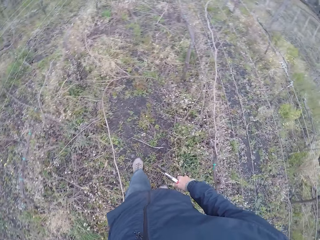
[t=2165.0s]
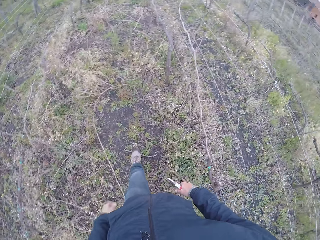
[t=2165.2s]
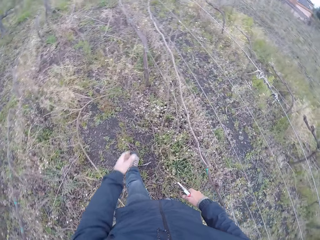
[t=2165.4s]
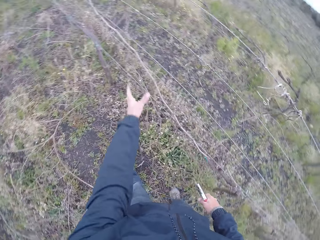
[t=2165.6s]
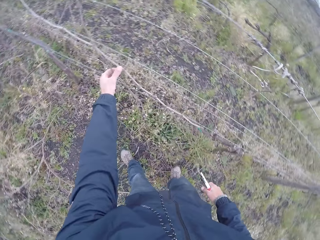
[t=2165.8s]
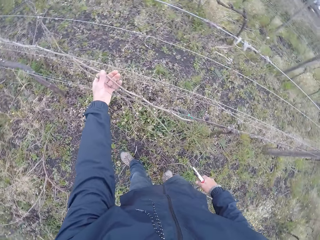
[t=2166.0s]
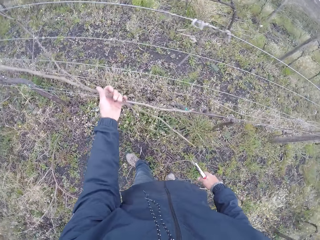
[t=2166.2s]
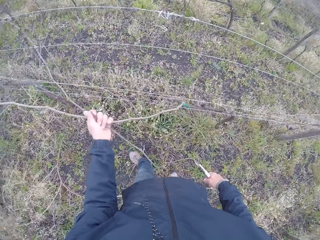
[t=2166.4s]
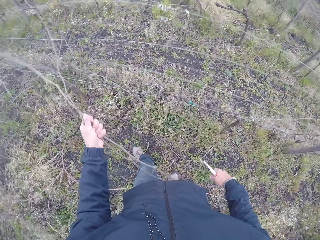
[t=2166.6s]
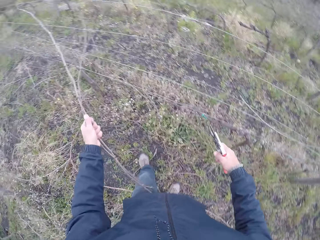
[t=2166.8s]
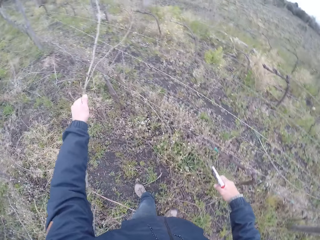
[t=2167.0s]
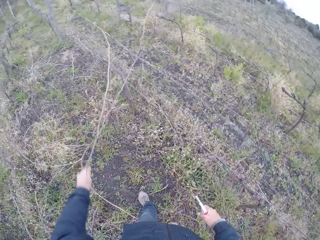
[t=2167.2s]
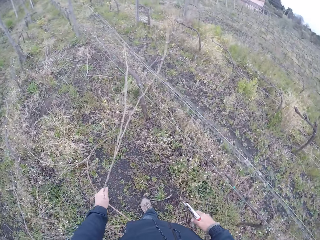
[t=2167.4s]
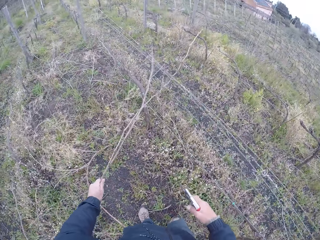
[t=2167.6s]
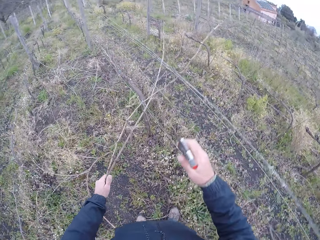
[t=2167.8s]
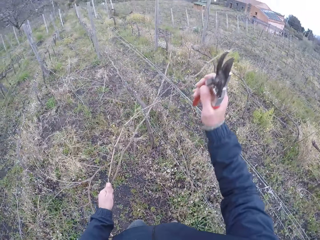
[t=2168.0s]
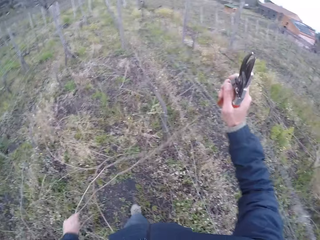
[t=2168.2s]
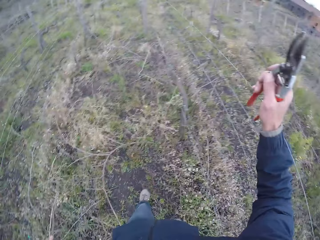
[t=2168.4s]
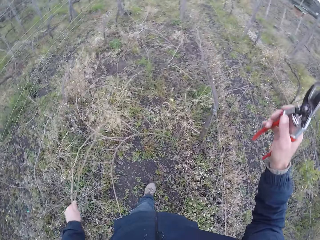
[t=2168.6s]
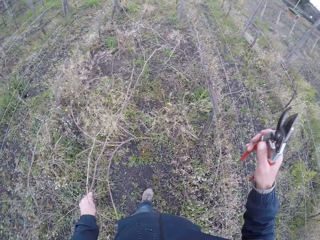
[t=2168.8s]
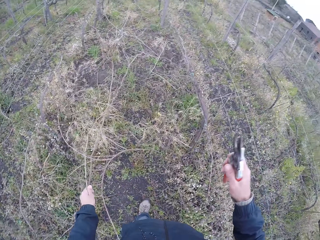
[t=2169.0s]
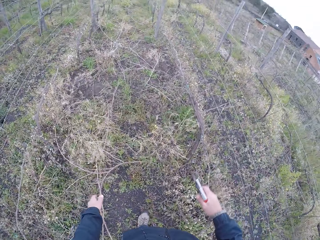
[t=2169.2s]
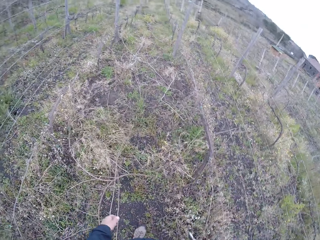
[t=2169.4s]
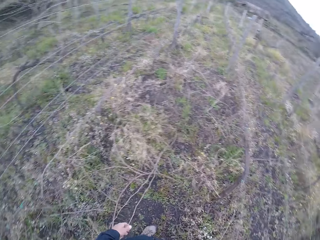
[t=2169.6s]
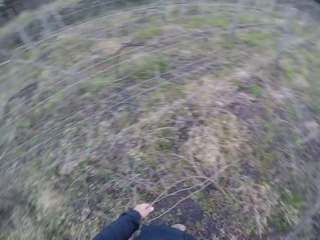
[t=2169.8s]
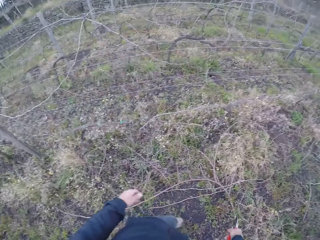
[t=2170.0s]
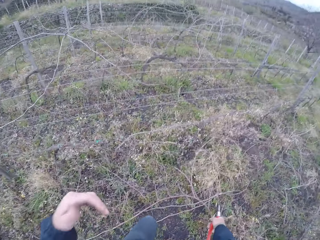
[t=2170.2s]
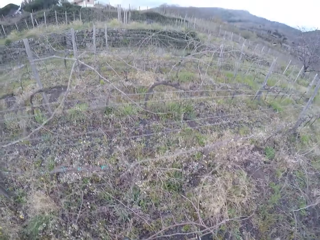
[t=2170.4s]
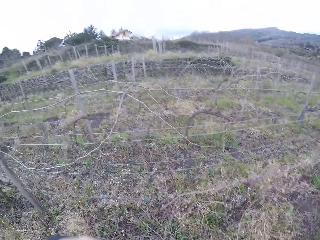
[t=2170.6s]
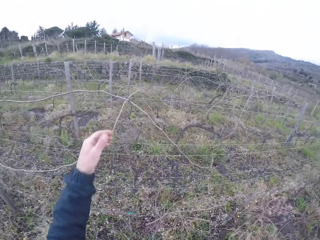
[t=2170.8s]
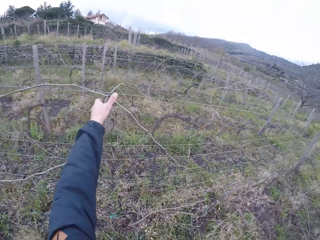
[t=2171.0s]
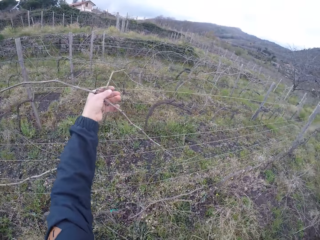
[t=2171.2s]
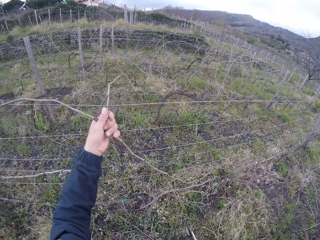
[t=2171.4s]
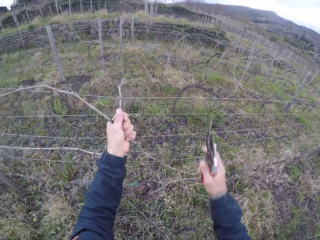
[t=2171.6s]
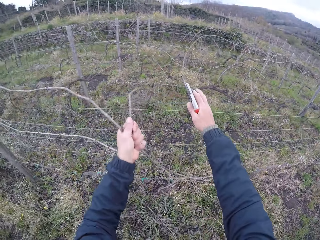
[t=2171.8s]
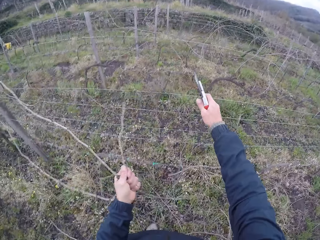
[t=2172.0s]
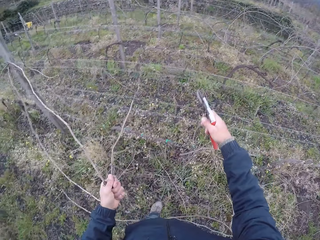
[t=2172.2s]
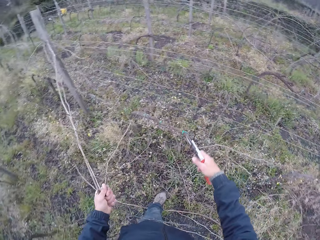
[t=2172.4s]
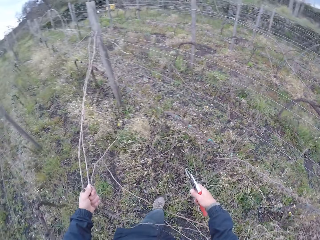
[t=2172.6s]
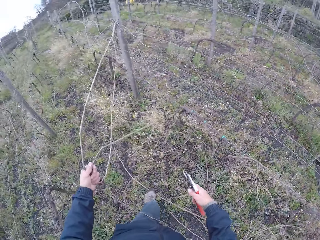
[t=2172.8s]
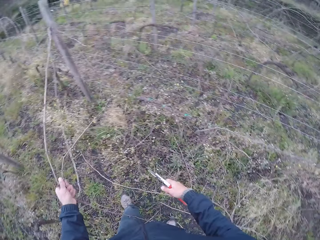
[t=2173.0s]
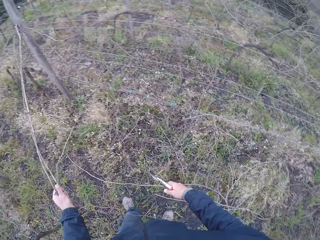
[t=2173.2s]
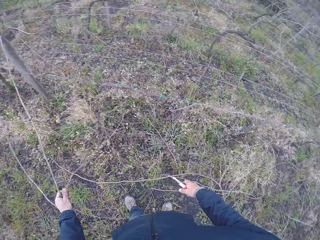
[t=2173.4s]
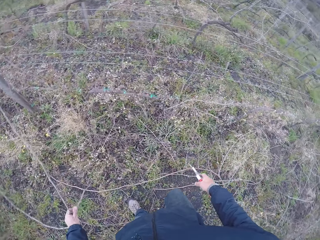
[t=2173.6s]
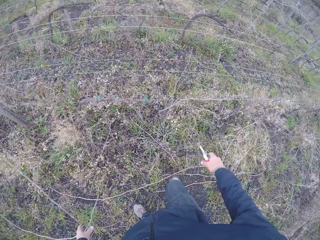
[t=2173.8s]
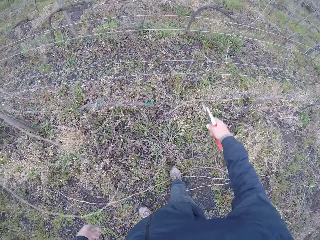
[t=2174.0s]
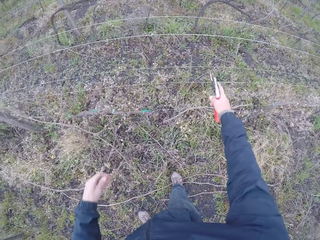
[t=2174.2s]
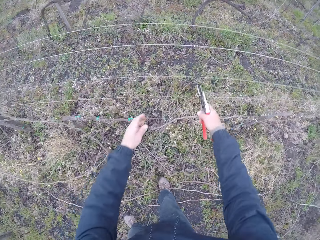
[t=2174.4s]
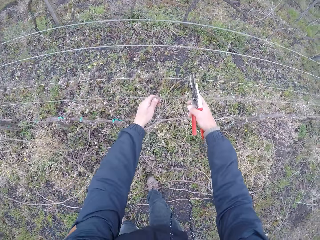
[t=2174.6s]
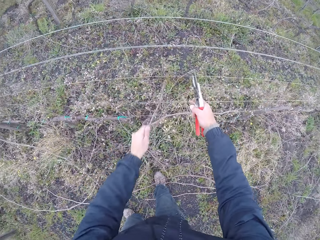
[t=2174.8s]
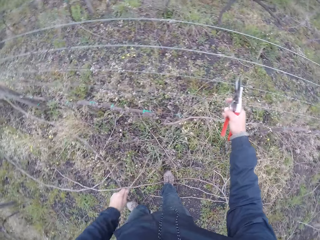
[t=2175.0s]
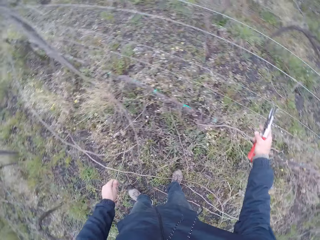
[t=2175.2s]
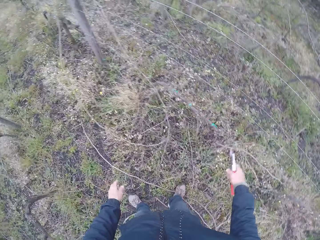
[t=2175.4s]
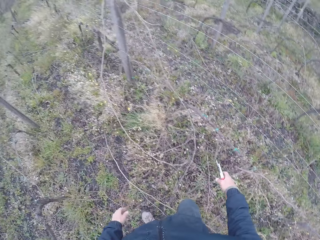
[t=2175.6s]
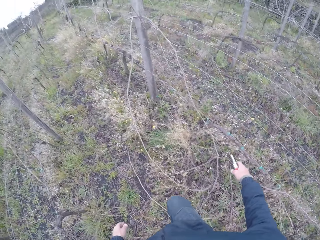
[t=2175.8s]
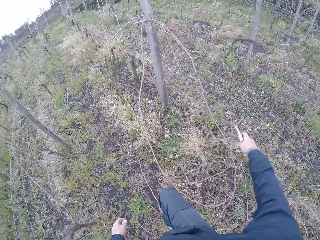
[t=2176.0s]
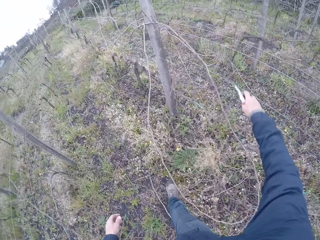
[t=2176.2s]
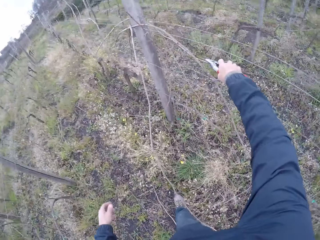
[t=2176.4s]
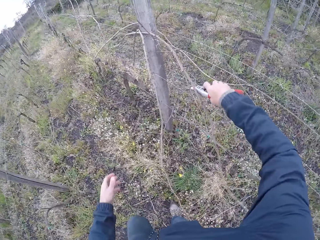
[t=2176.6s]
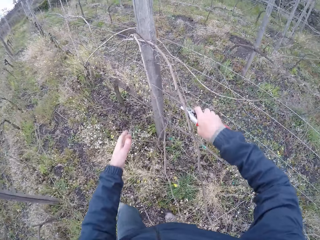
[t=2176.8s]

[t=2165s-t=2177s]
The camera wearer pulls two twigs or sticks with his left hand from the barbed wire. He drops the twig to the ground with his left hand. He moves around. He pulls two twigs with his left hand from the barbed wire. He drops the twigs to the ground with his left hand. He pulls a twig with his left hand from the barbed wire. He pushes the sticks together with the stick cutter in his right hand.

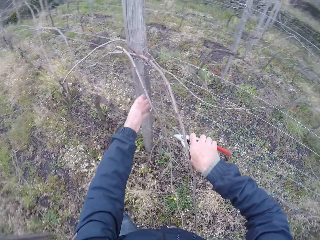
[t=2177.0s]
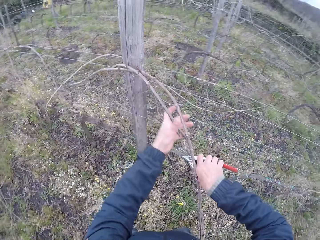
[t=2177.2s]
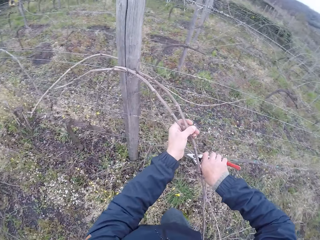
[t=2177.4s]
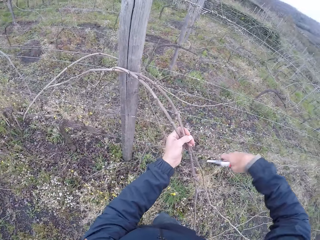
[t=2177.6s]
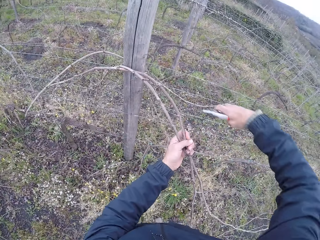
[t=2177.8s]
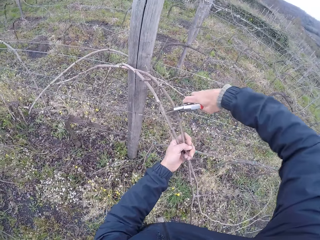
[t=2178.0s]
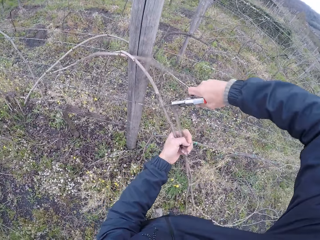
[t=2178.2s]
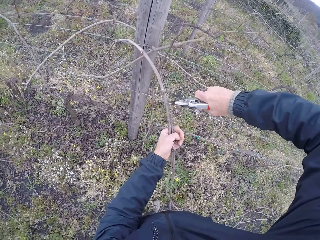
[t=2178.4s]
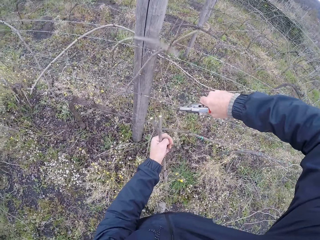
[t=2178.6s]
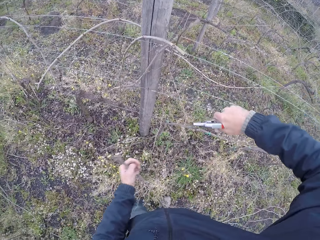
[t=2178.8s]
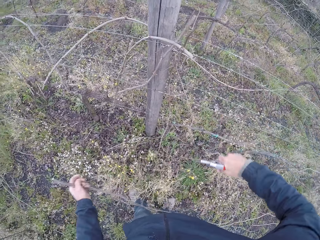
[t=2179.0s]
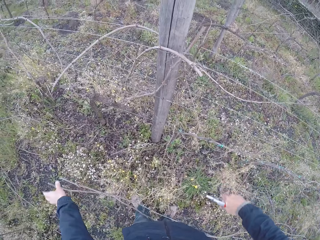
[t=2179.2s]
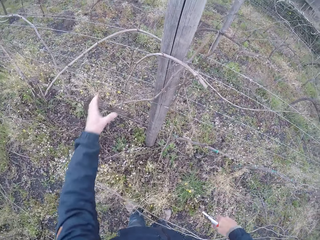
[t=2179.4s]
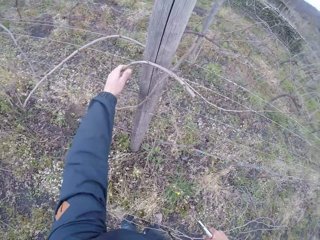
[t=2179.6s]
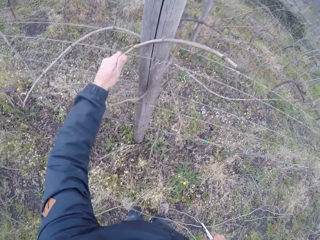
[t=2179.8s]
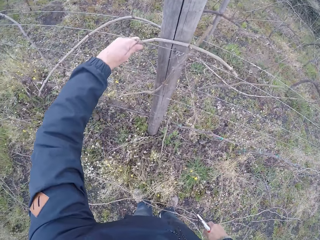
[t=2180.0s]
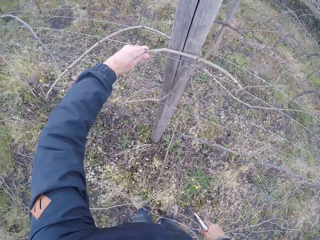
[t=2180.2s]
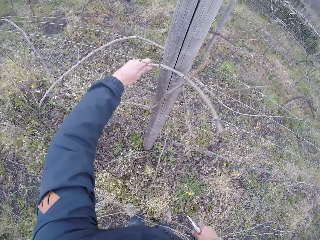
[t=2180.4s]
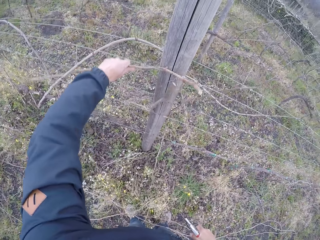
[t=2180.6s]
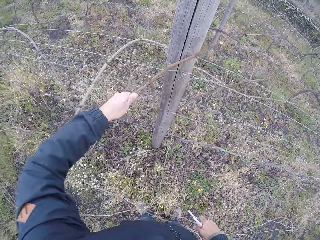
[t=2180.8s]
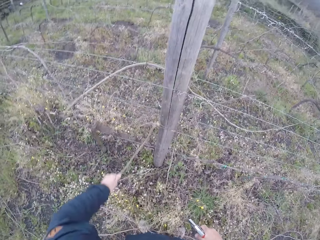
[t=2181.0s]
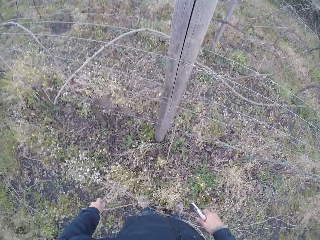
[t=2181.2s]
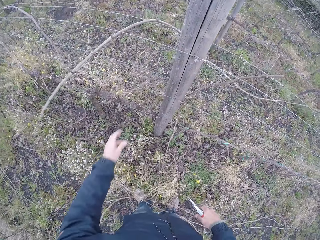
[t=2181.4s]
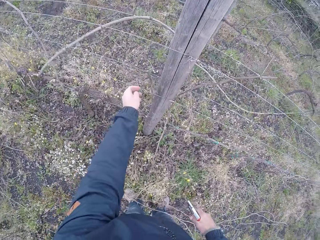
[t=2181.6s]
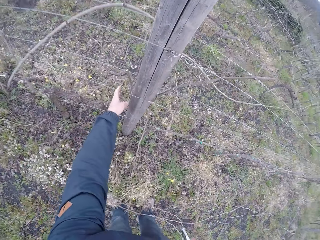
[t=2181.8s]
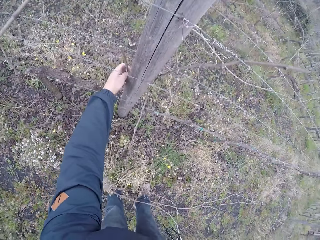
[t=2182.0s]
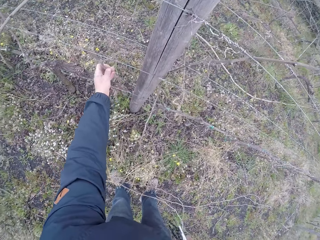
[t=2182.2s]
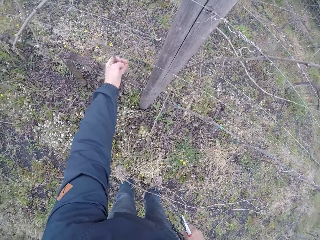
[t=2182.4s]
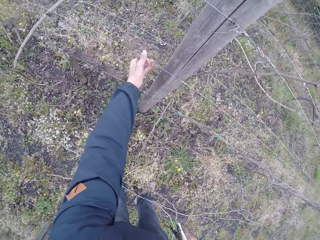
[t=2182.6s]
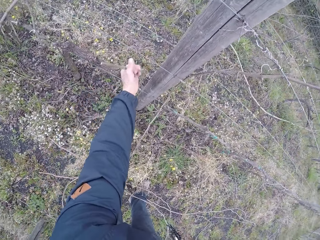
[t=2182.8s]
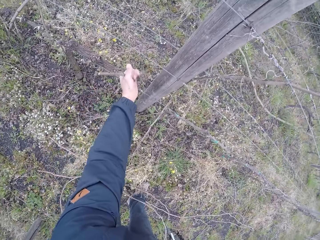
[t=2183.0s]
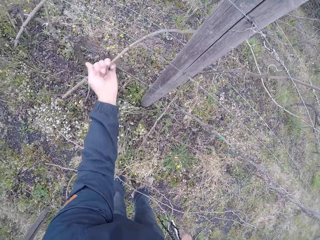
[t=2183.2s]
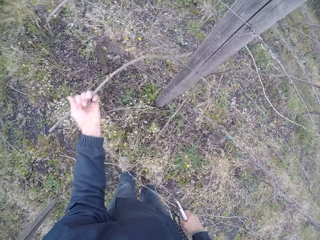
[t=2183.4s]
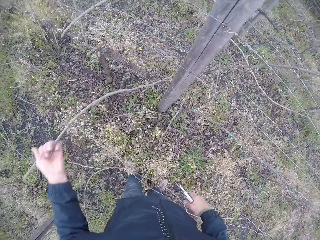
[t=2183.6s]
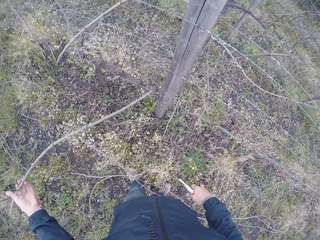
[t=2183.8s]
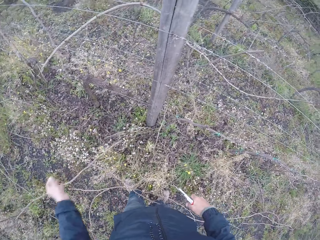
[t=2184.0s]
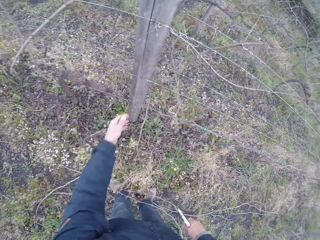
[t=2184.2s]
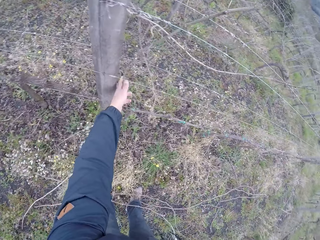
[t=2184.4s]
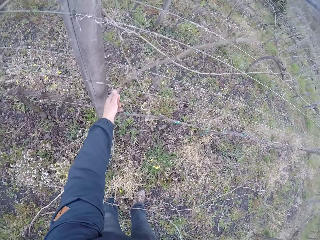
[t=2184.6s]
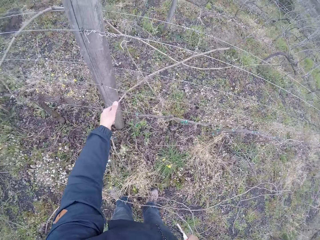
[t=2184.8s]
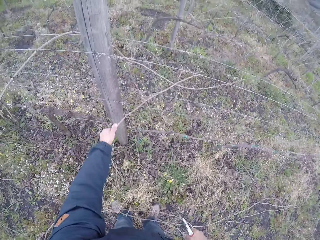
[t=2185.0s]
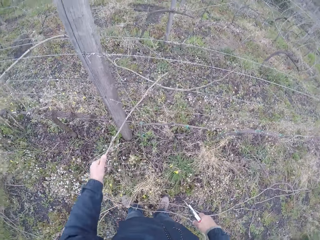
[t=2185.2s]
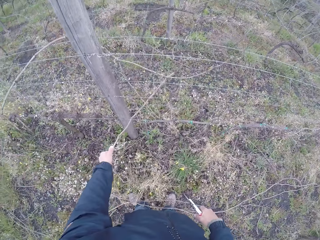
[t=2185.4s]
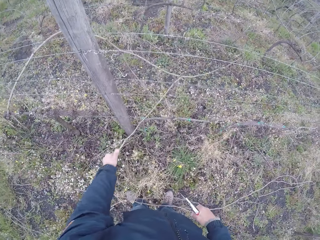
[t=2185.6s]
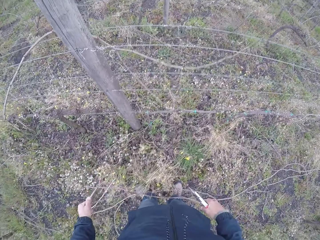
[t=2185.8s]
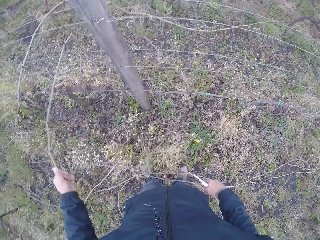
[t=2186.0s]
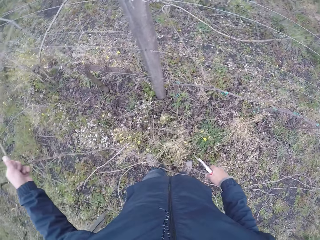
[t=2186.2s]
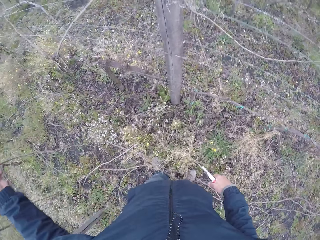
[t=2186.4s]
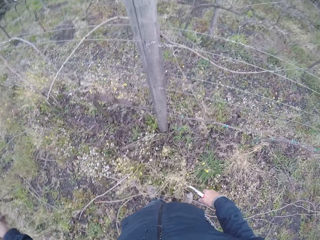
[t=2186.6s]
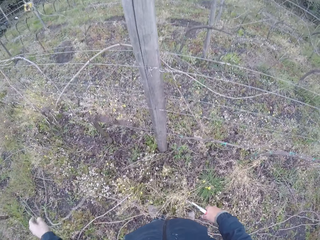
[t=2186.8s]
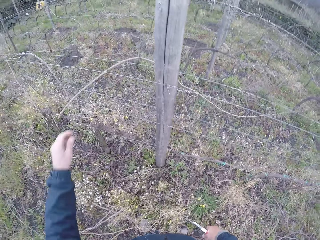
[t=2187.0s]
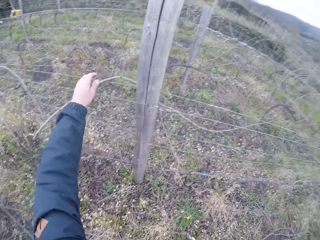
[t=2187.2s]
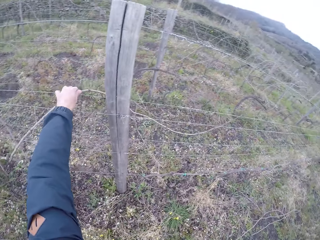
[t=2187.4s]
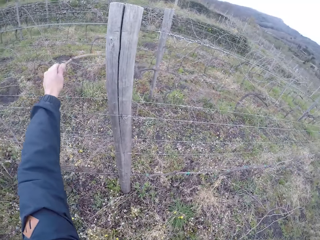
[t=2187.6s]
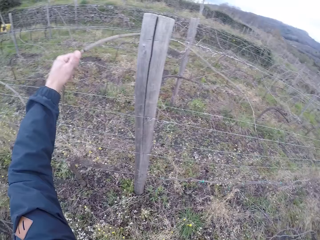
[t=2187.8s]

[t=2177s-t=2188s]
The camera wearer drops a twig. He holds the sticks with his left hand. He pulls a twig. He cuts the stick with the stick cutter in his right hand. He drops the stick on the floor with his left hand. He pulls a stick on the barbed wire fence with his left hand. He drops the stick on the floor with his left hand. He pulls a stick on the barbed wire fence with his left hand. He drops the stick on the floor with his left hand. He pulls a stick on the barbed wire fence with his left hand. He drops the stick on the floor with his left hand. He pulls a stick on the barbed wire fence with his left hand.
